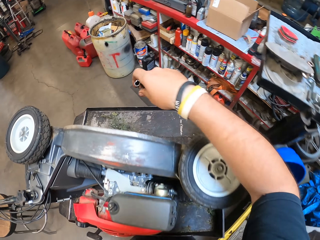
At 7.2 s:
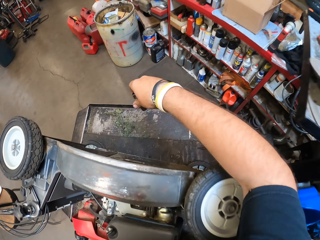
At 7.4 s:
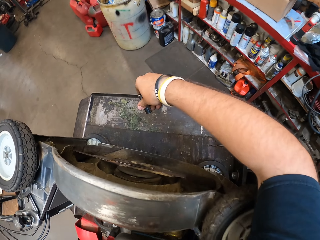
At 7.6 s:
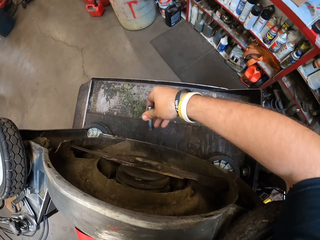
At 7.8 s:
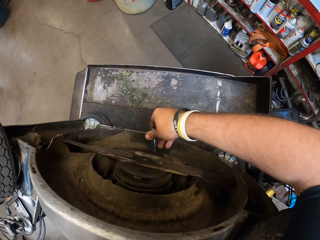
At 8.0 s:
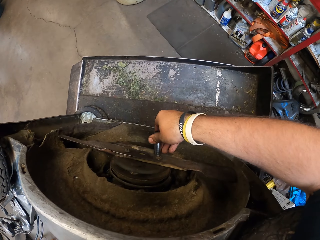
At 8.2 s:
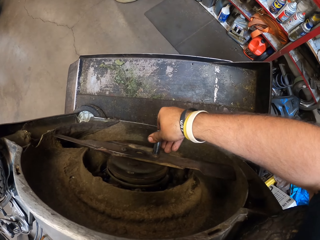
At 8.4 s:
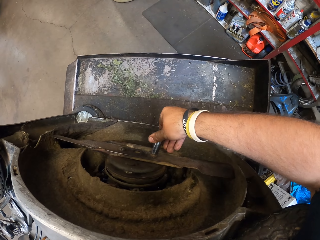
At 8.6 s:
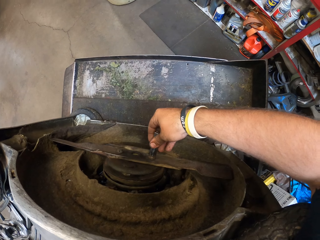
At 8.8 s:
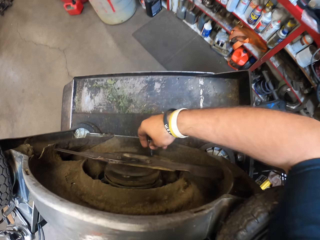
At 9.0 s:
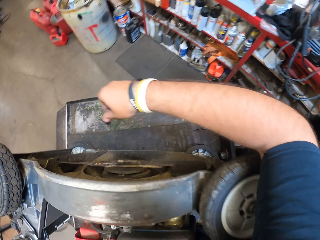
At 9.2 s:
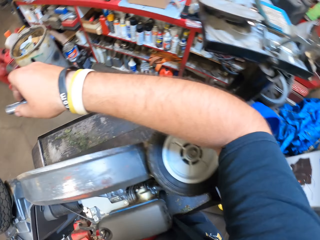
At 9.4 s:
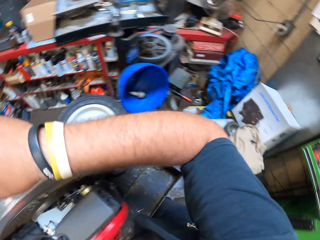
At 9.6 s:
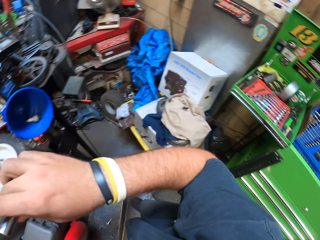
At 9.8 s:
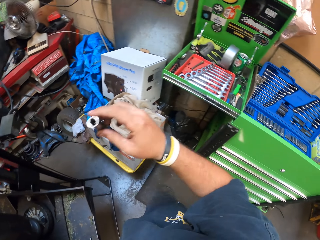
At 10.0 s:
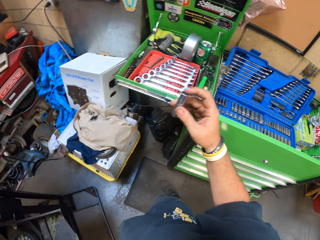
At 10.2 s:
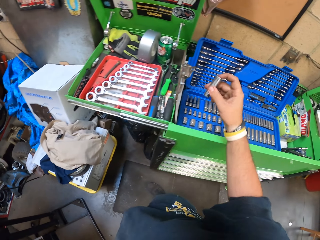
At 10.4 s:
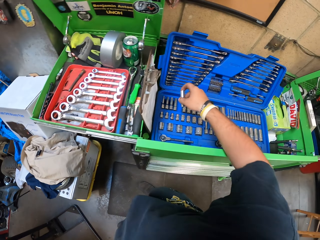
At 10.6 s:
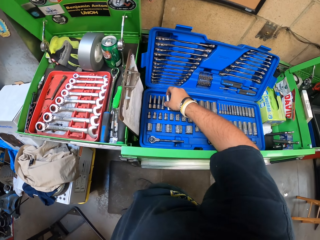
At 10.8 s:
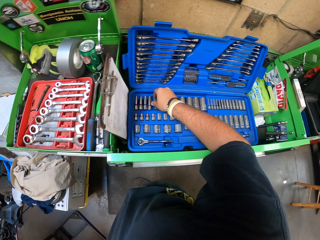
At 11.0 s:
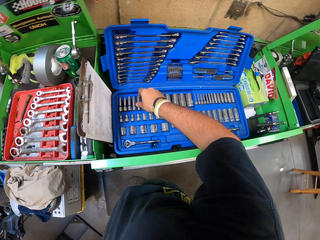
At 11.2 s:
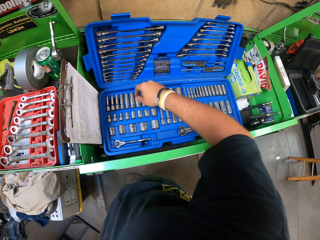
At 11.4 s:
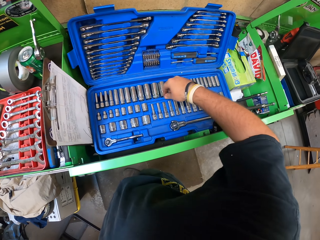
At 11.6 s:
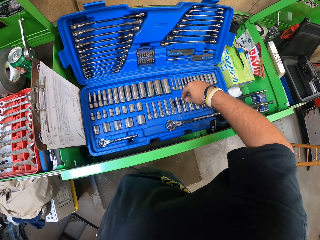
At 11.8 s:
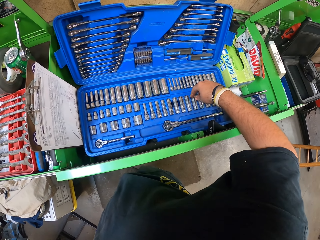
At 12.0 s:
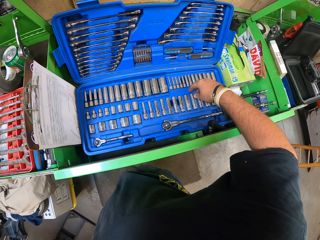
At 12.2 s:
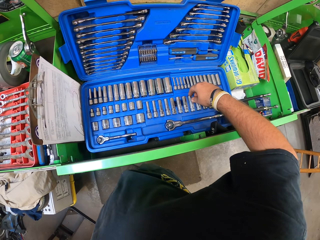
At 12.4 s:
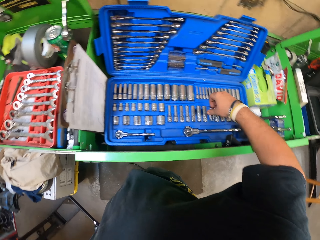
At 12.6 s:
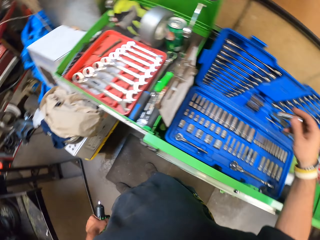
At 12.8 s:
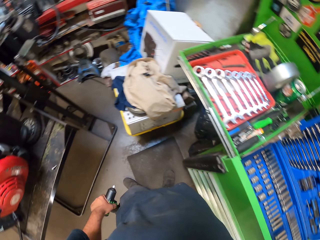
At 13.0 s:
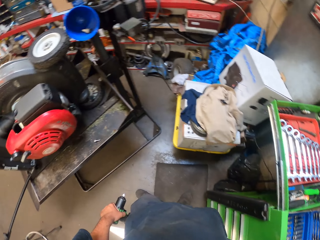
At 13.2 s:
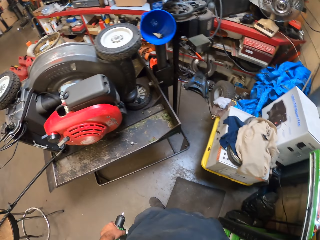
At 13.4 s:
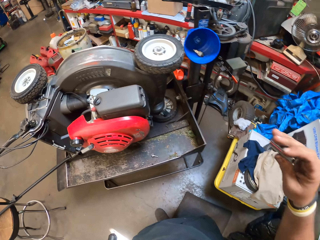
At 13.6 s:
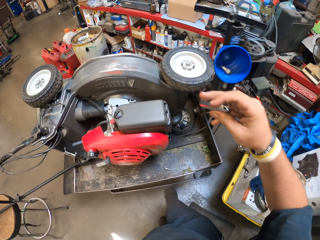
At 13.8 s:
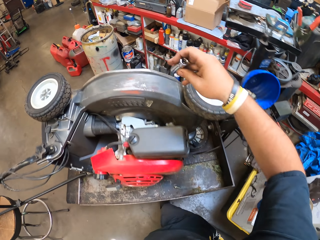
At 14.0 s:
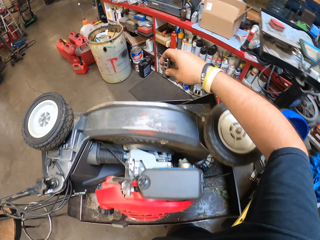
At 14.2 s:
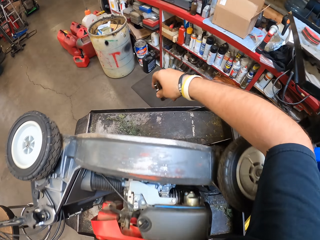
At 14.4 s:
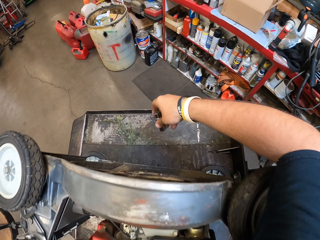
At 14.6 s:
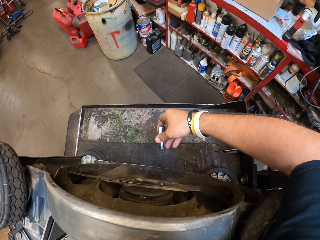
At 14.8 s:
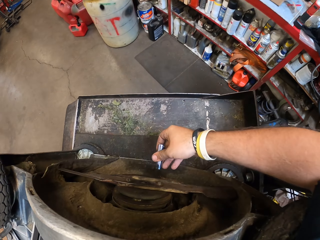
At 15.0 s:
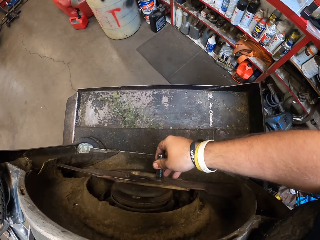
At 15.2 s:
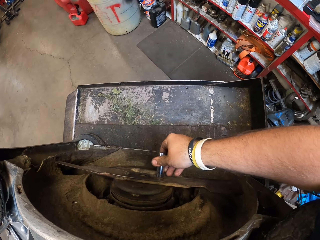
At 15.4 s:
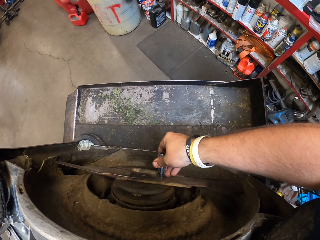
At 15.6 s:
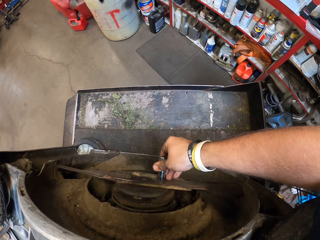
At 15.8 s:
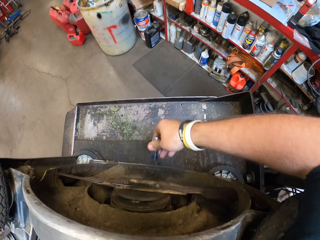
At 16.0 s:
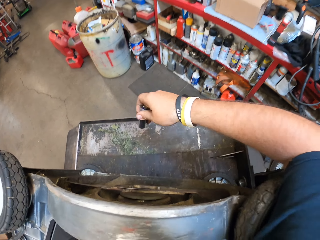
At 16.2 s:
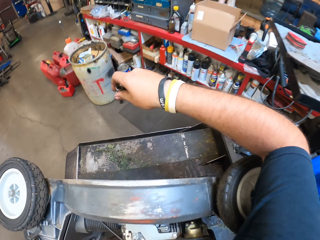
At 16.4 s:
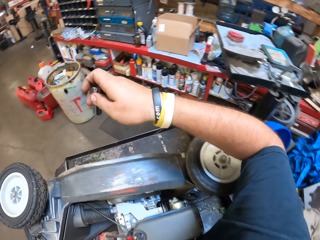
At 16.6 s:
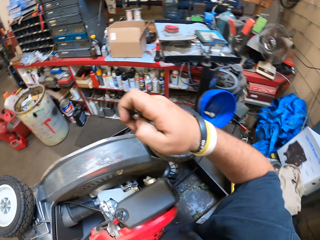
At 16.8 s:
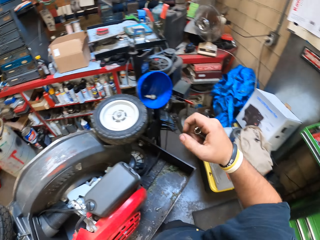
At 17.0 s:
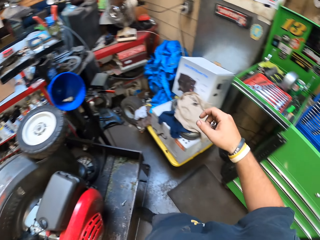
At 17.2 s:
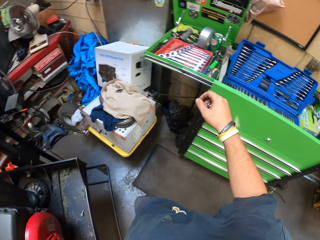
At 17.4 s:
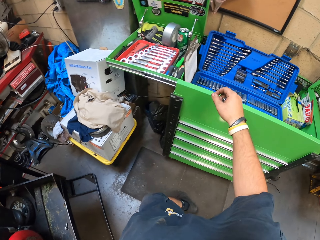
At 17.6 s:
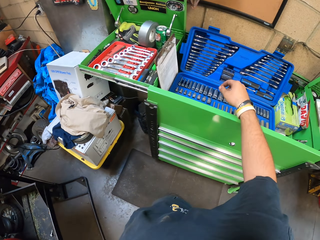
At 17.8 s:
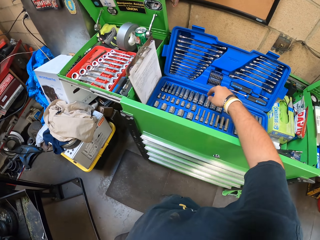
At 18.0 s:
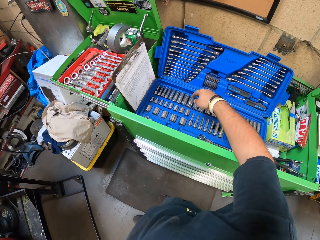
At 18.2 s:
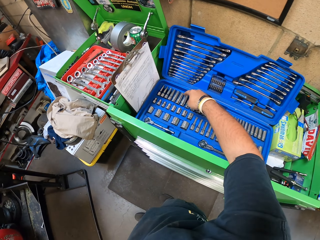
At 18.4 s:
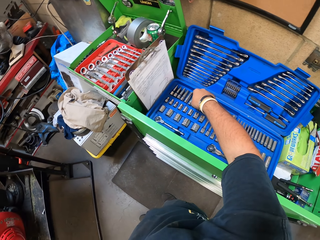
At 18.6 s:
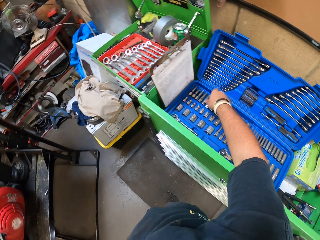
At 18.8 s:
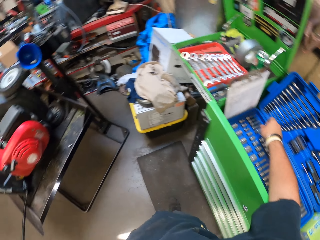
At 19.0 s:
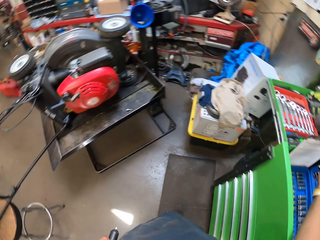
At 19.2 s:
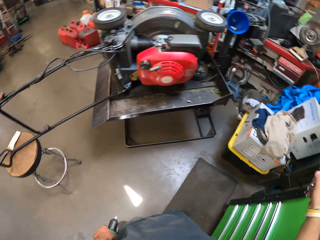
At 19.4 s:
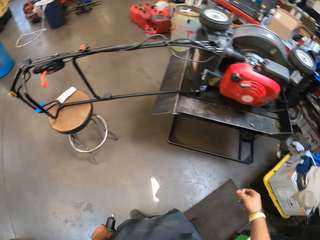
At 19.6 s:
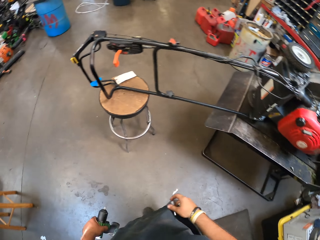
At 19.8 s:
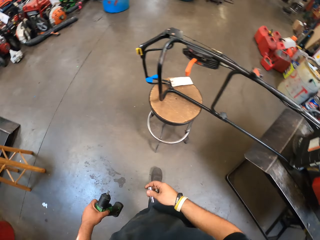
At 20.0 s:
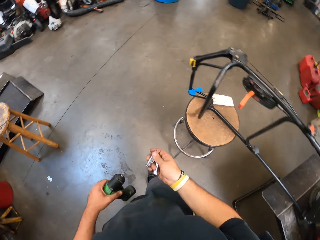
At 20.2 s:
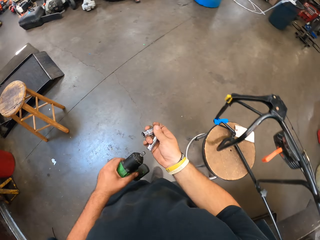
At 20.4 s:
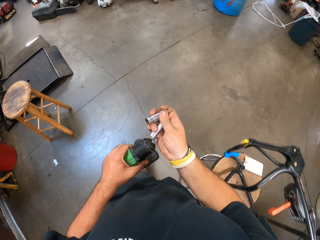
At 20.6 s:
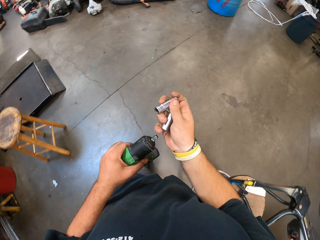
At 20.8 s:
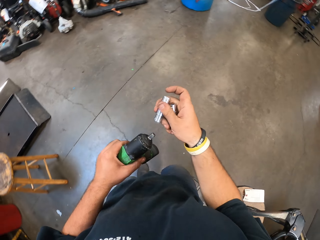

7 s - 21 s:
The camera wearer fits the drill bit or bolt on the electric grass cutting machine. They pick another drill bit and place the bolt on the tool box. They fit the drill bit on the electric grass cutting machine. They pick another drill bit from the tool box.

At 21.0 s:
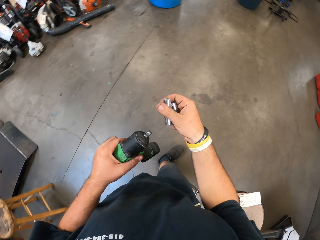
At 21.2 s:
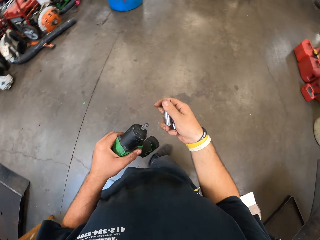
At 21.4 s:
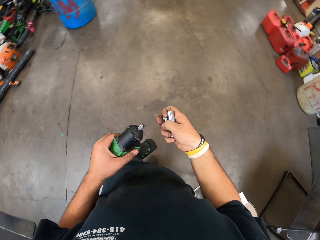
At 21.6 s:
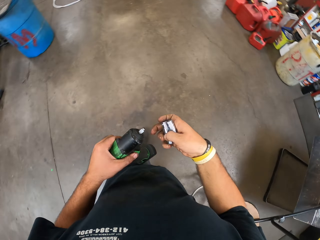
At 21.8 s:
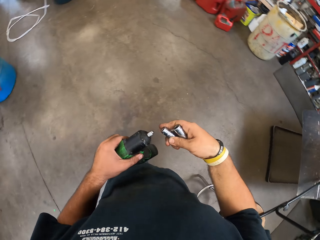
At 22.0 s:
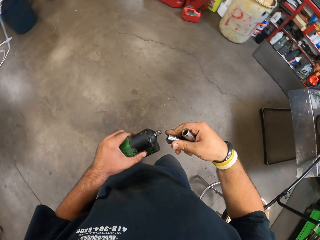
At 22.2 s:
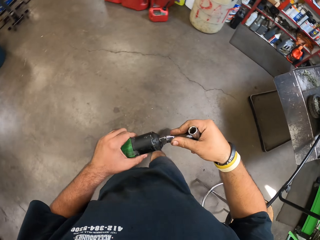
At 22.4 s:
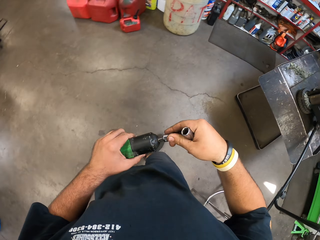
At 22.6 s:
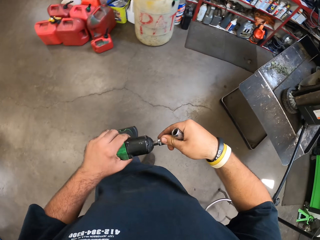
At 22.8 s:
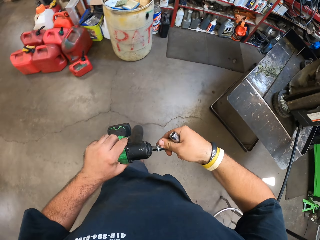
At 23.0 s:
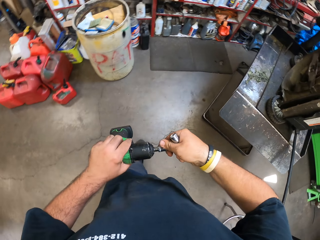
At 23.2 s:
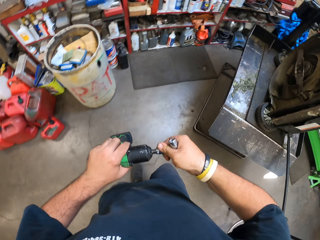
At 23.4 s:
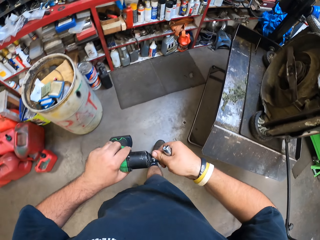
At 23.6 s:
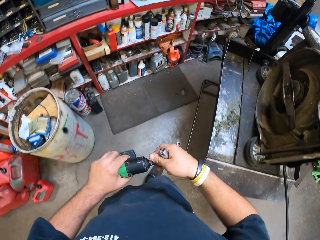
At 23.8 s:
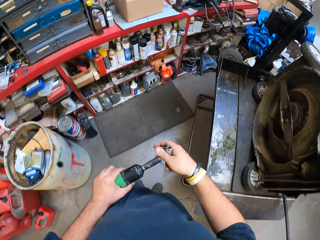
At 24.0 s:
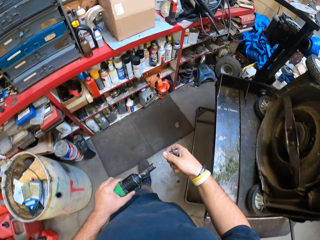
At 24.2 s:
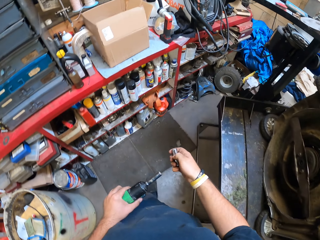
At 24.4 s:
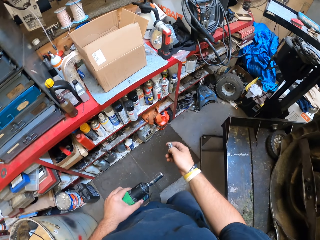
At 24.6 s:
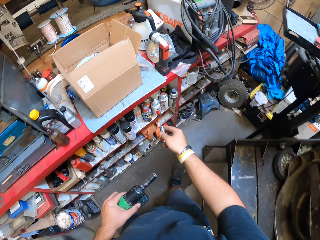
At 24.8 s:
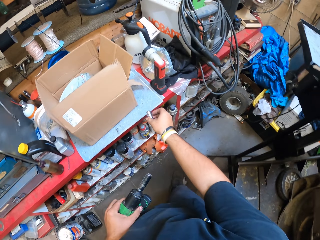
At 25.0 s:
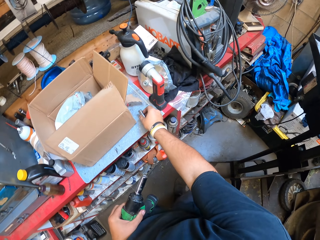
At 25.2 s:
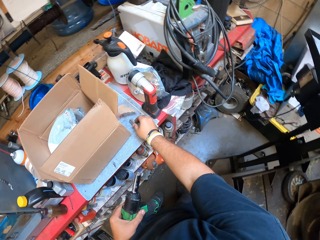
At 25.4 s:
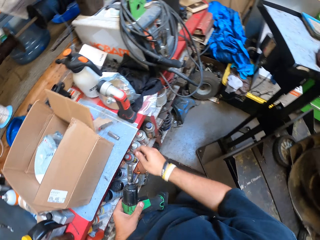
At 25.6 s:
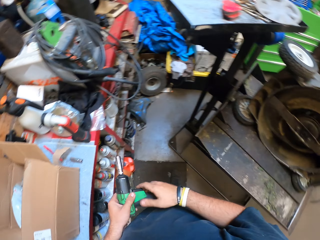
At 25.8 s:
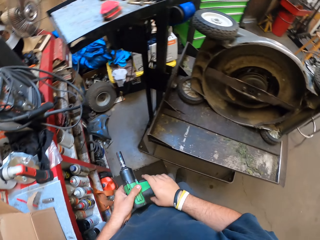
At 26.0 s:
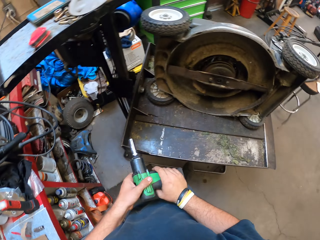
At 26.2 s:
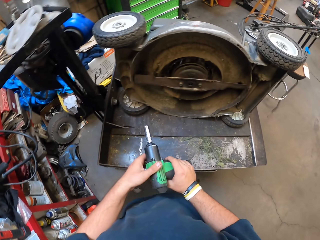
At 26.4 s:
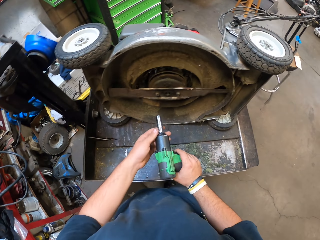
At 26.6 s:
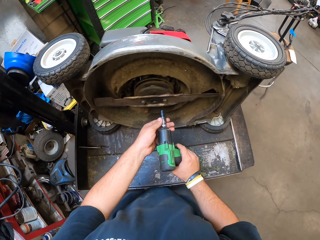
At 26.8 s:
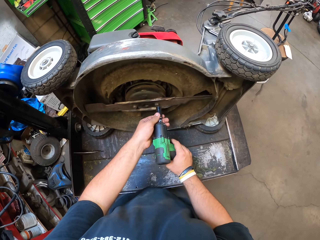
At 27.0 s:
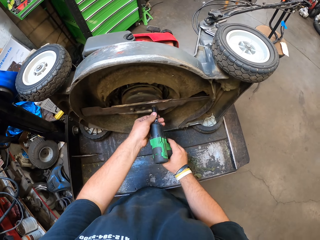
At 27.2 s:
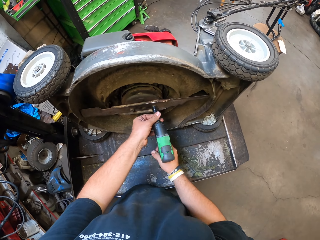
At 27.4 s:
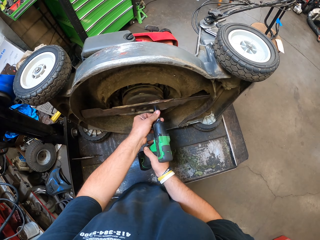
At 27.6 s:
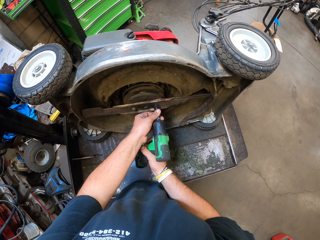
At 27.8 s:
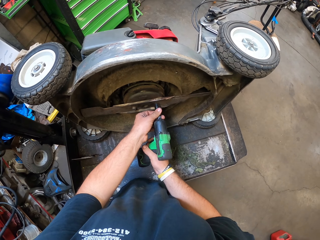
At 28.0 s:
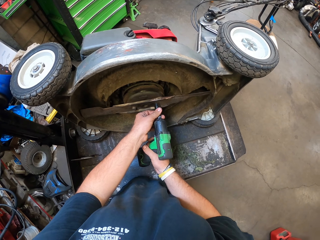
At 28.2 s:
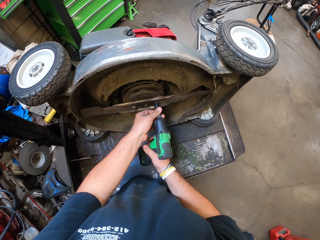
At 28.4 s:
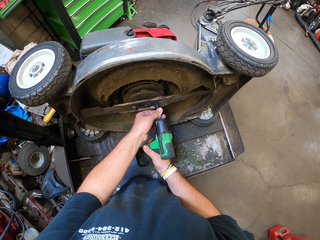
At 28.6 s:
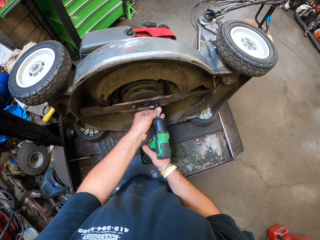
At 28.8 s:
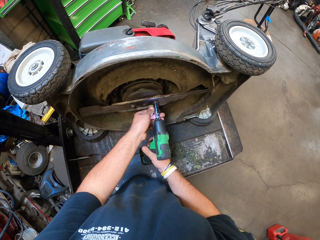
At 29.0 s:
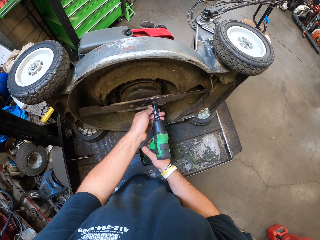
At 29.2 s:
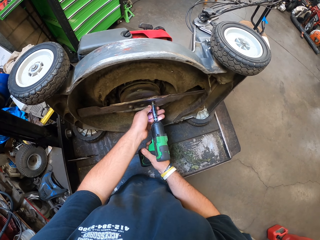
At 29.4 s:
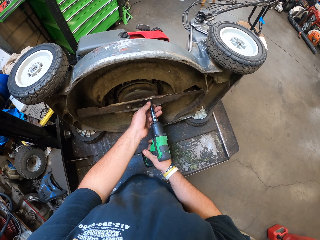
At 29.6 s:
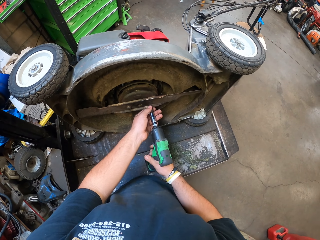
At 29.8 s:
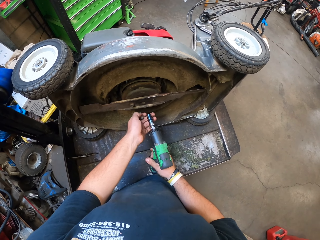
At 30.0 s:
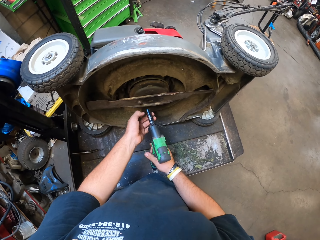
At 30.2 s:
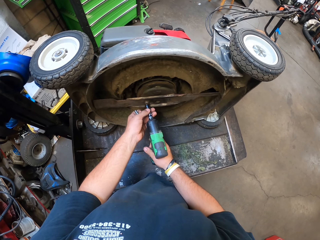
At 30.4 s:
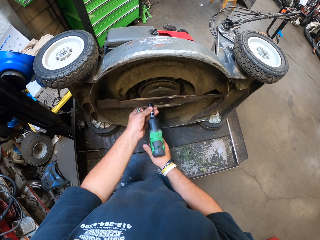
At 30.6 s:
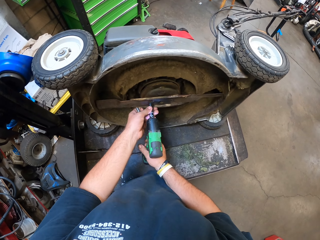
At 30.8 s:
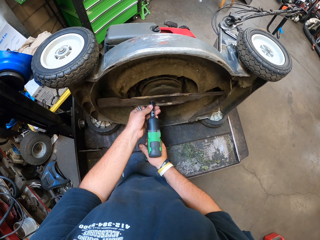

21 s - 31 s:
The camera wearer fits the drill bit on the drill. They walk in the workshop. They put another bit on the table. They open screws under the electric grass cutter.
